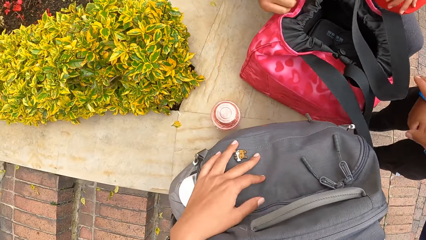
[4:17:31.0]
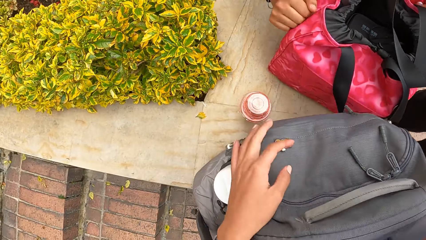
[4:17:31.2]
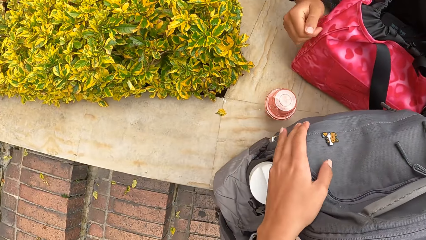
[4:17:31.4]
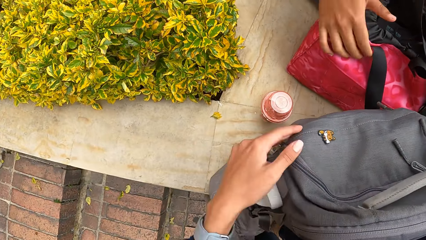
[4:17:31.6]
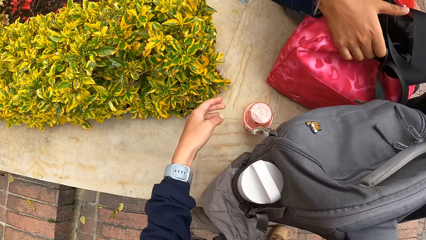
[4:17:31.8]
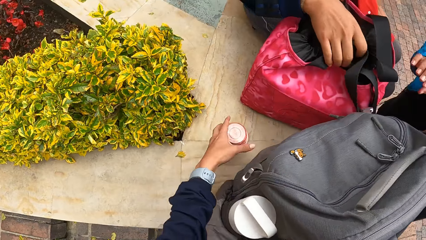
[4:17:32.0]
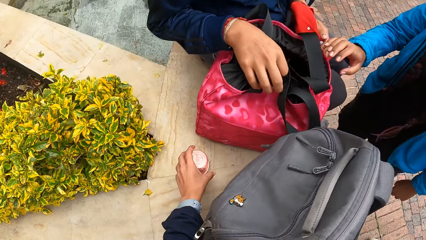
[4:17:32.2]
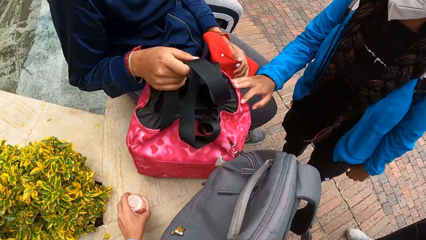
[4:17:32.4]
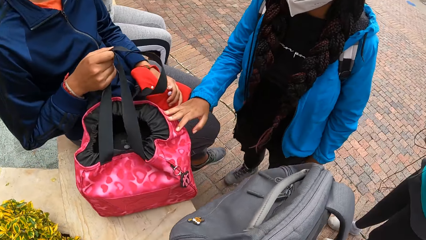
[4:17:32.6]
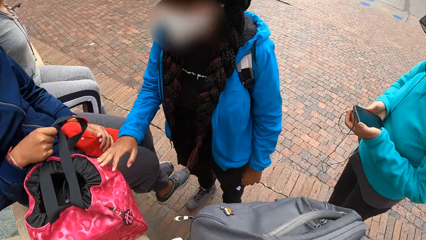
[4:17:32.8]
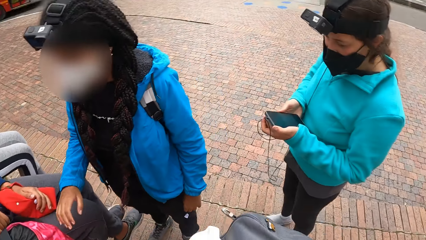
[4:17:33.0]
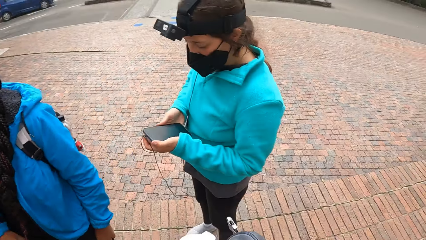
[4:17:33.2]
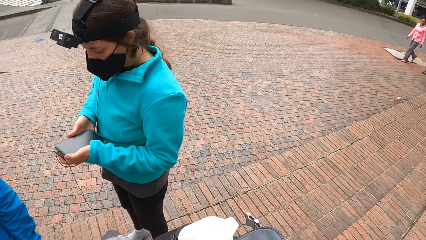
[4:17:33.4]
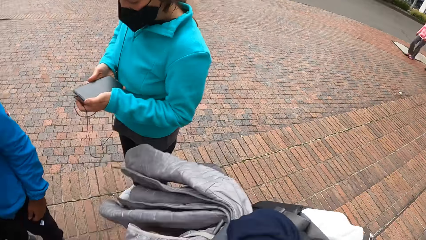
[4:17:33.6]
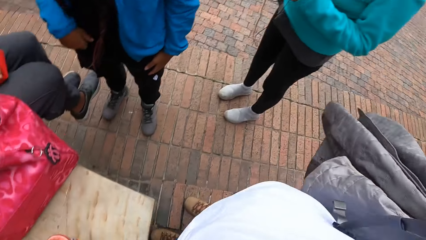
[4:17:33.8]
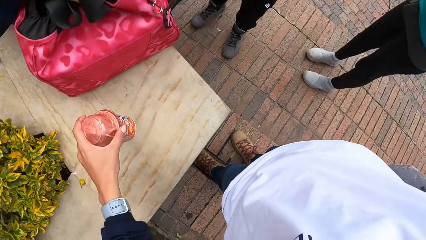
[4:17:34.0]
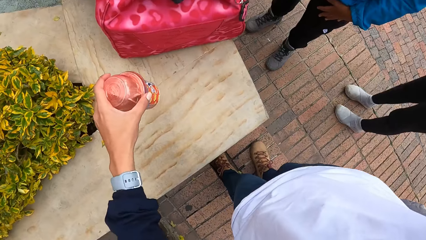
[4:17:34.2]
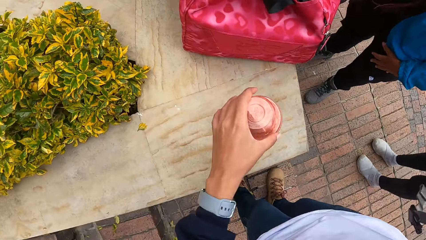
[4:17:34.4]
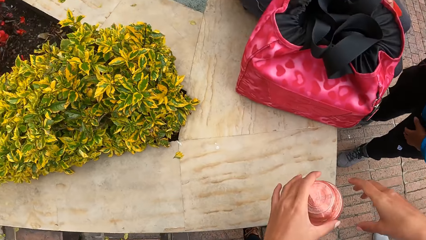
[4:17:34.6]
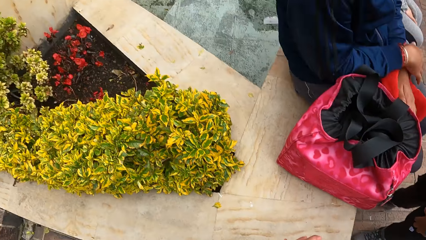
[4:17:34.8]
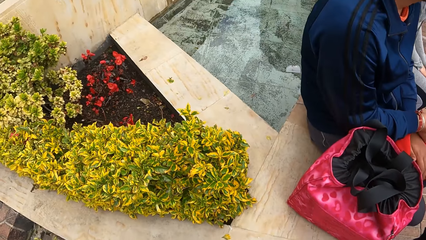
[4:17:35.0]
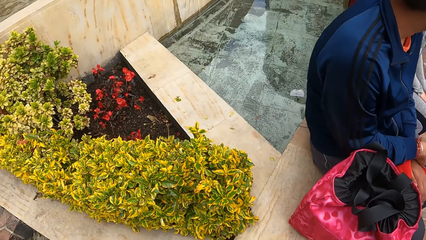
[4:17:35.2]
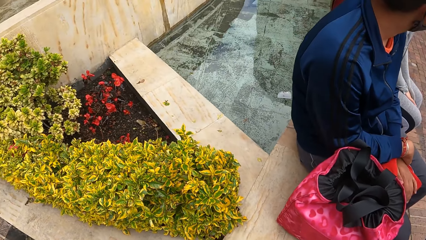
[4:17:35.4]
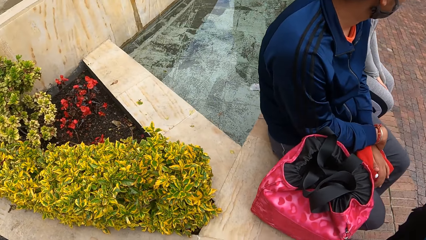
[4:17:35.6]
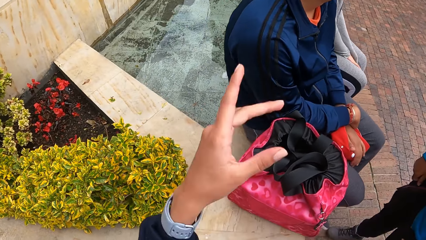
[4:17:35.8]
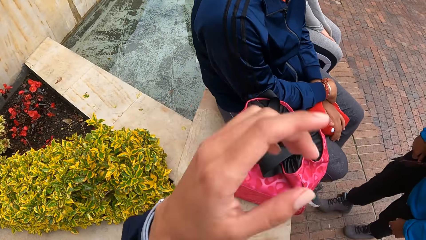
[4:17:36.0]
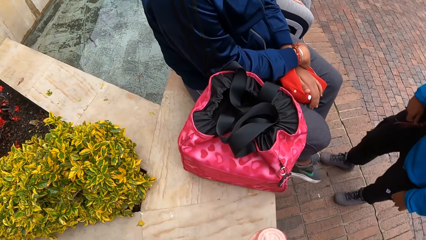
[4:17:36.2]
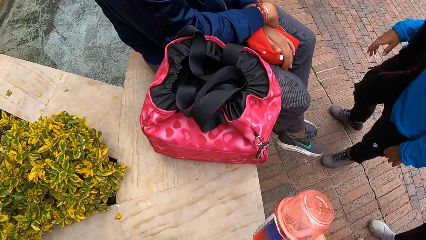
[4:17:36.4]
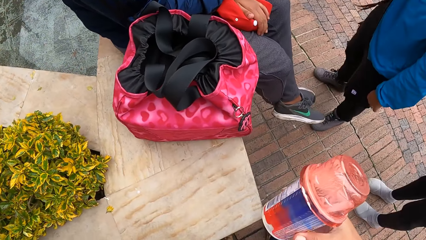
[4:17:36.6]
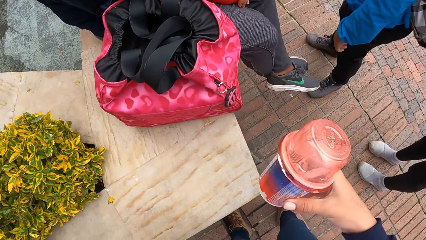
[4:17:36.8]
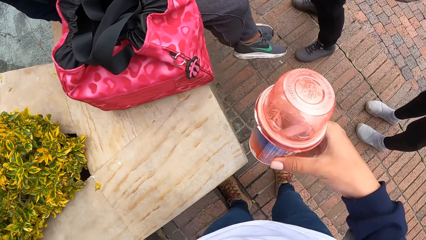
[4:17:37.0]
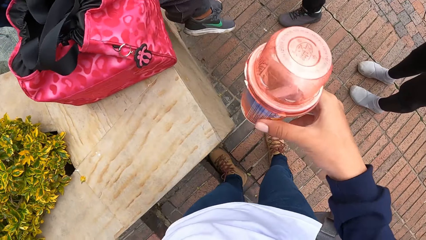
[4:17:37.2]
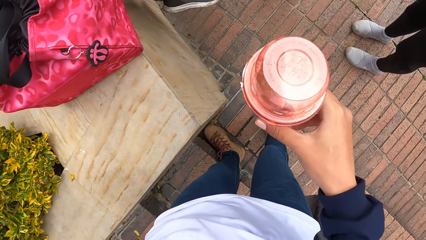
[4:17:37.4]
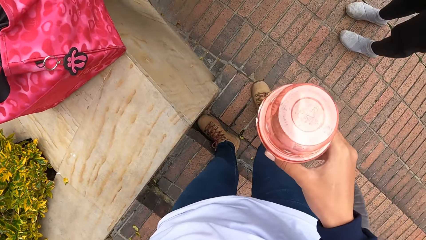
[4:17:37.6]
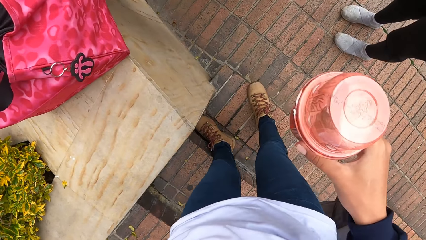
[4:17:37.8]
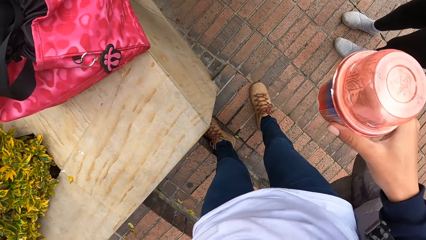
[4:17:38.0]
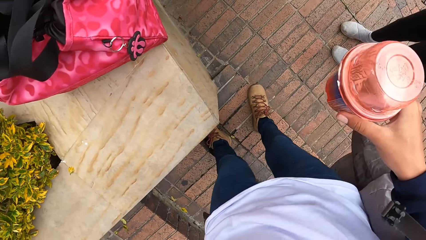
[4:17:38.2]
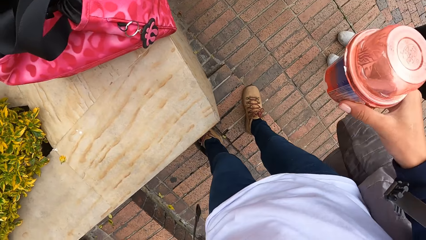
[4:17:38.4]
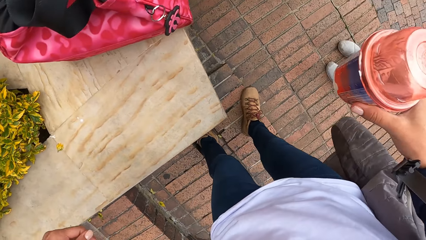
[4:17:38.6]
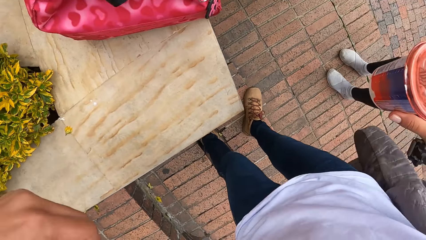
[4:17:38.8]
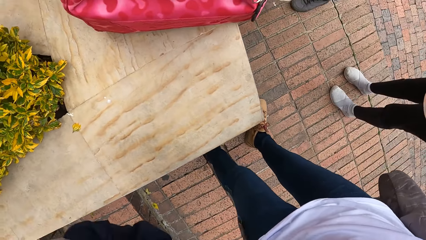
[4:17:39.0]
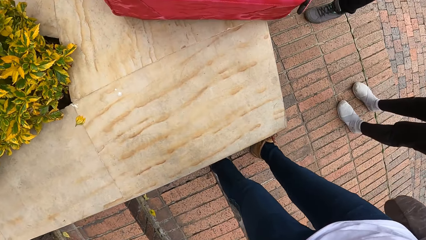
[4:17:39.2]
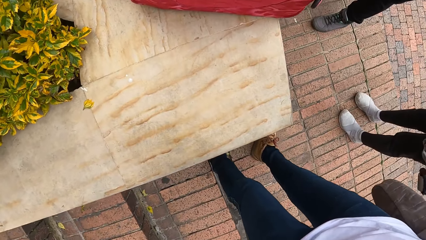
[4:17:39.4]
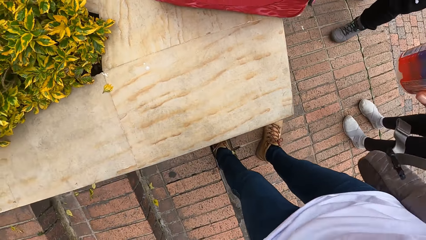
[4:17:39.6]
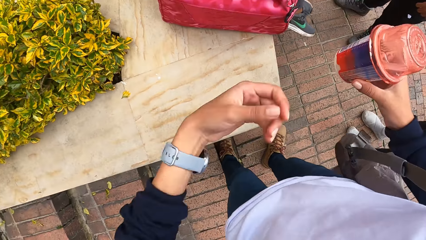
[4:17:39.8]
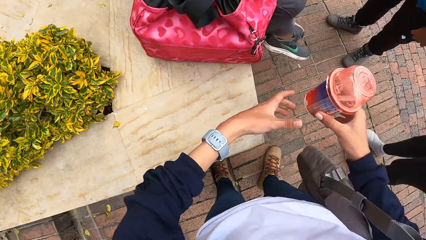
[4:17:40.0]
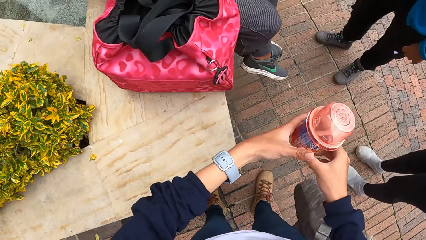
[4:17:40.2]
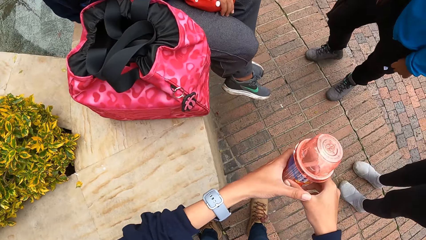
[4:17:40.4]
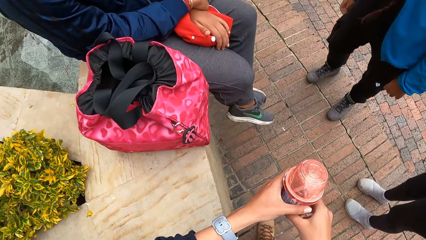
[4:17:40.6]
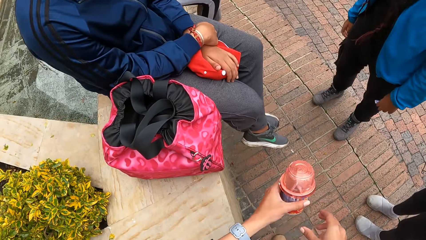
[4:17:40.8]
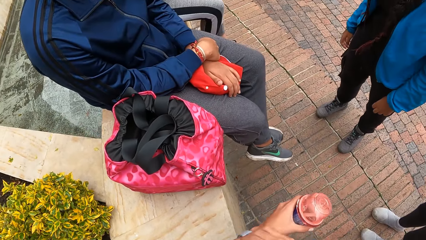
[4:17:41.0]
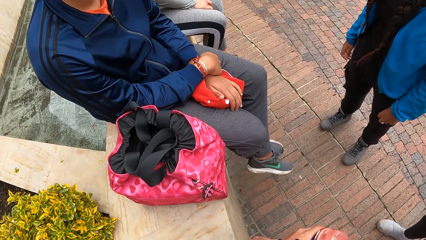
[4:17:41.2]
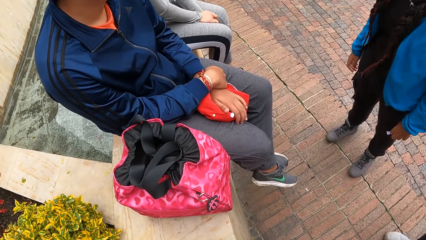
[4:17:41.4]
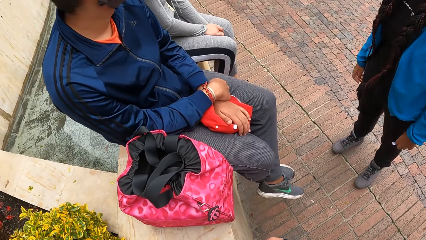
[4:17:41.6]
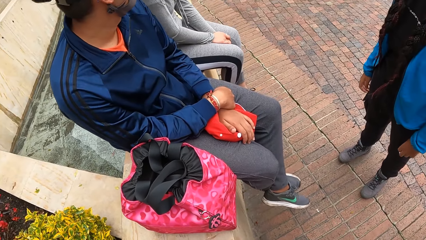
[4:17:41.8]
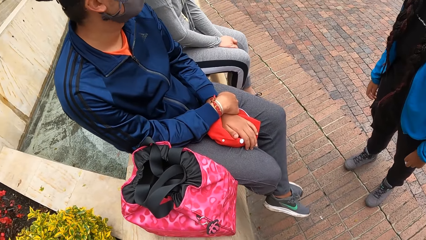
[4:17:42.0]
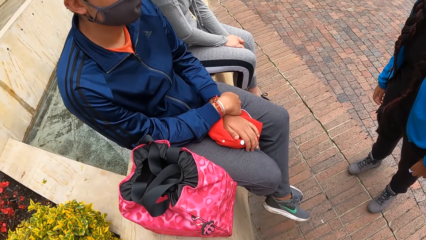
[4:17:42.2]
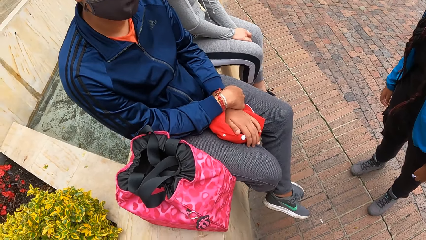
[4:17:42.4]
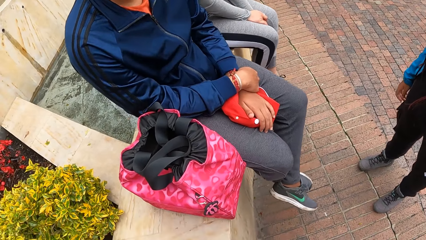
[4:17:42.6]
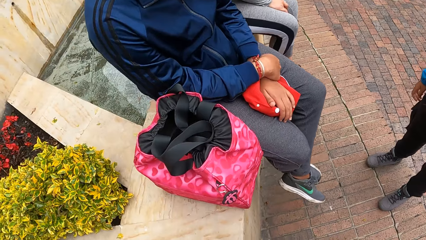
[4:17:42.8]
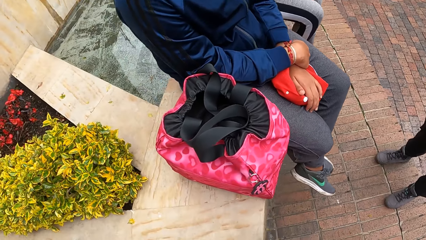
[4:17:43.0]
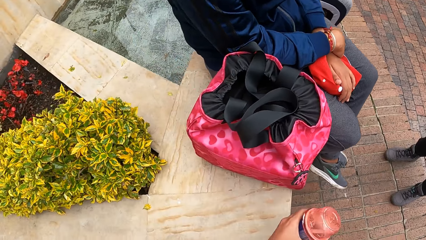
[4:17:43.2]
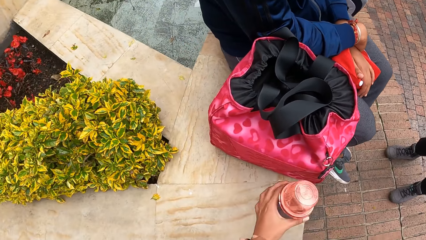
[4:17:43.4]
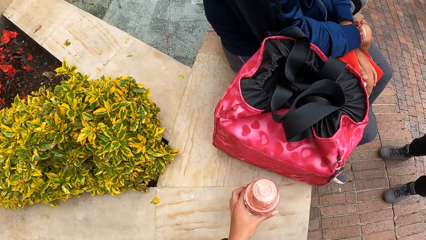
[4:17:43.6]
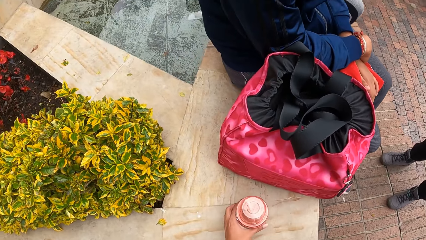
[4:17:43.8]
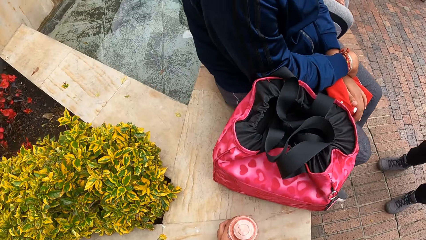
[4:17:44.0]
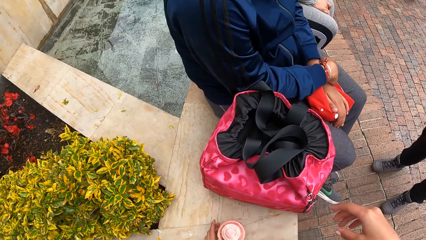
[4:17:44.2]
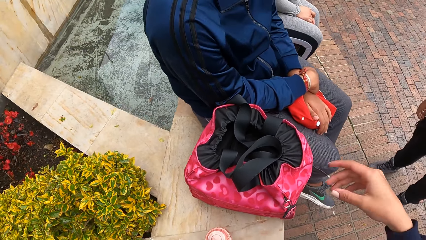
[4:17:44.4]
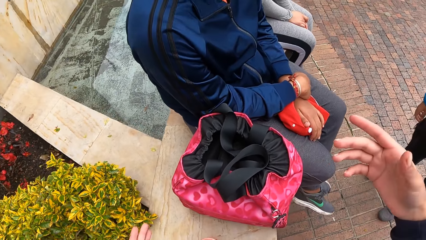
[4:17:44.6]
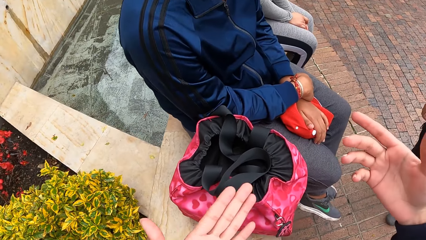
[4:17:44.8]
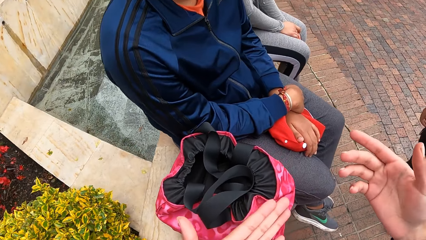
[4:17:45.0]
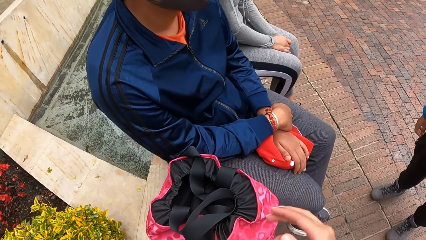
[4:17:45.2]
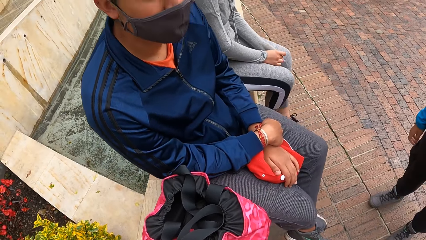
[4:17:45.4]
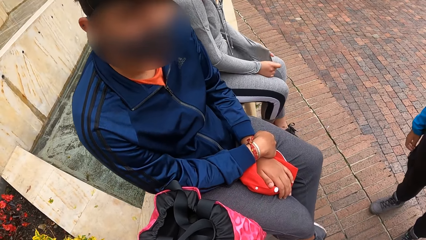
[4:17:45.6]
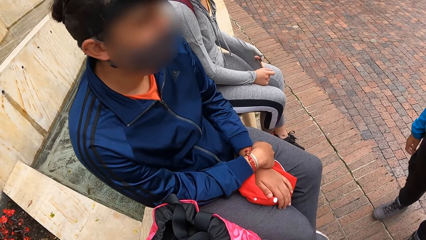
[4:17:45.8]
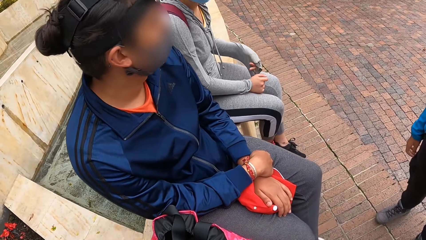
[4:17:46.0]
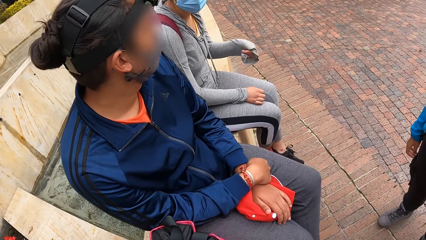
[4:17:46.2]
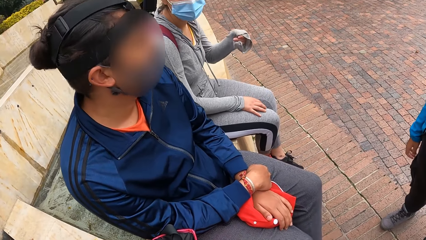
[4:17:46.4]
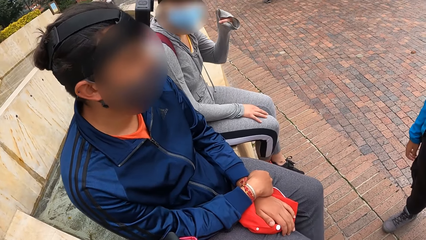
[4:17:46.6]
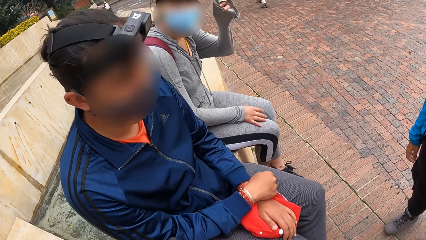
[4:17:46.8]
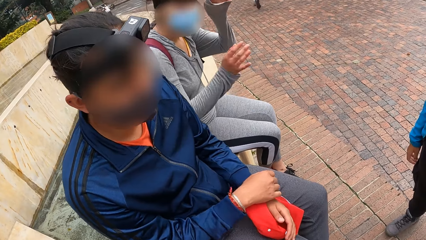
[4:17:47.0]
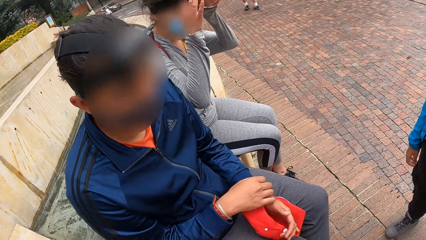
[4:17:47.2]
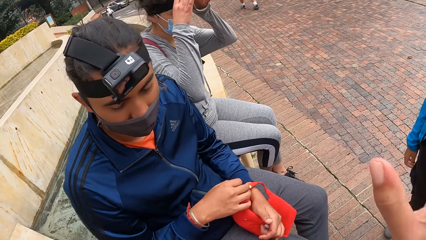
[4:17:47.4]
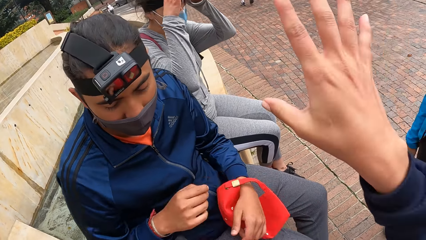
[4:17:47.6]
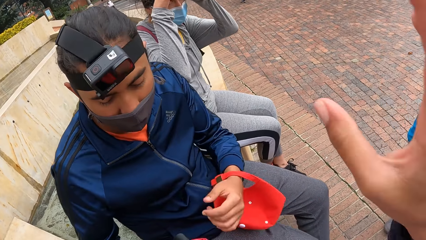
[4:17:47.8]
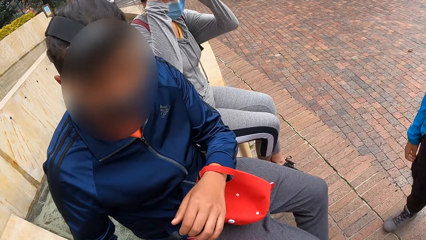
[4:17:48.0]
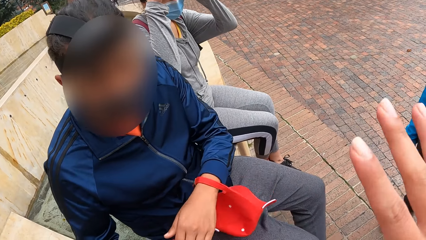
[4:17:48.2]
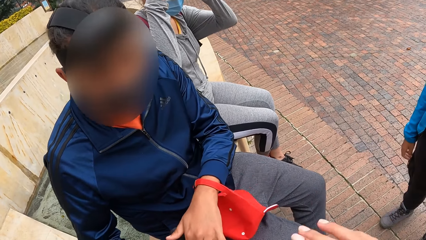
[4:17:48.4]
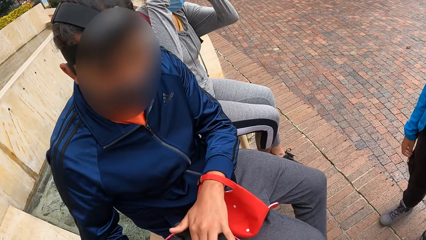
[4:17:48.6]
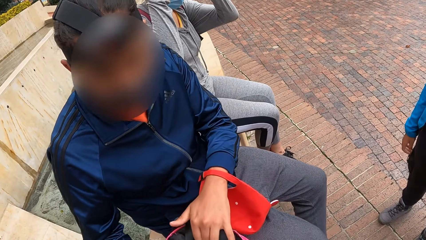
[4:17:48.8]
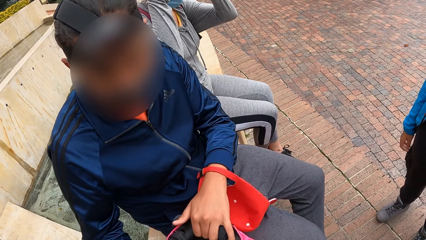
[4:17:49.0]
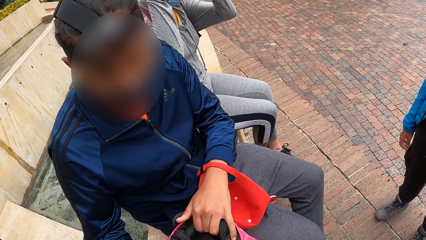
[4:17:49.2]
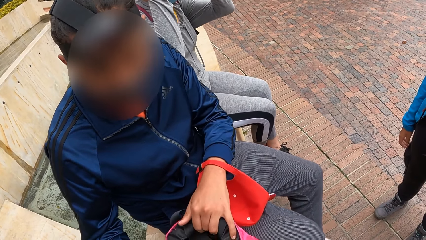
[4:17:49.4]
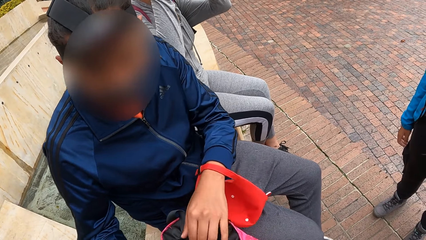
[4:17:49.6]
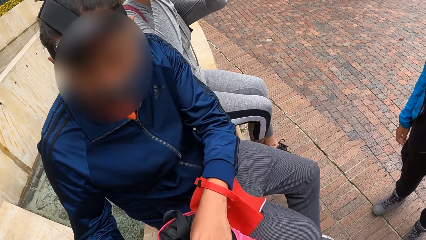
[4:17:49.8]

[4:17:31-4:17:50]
The camera wearer holds the grey bag on the concrete with her left hand. The man holds the belts of the pink bag on the concrete with his right hand. The camera wearer picks a container from the concrete with her left hand. She carries the grey bag from the concrete with her right hand. The woman operates a phone with both hands. The camera wearer passes the container from her left hand to her right hand. She holds the container with both hands. She places the container in her left hand on the concrete. She interacts with another woman and the man. Another woman adjusts a camera on her head with both hands.
